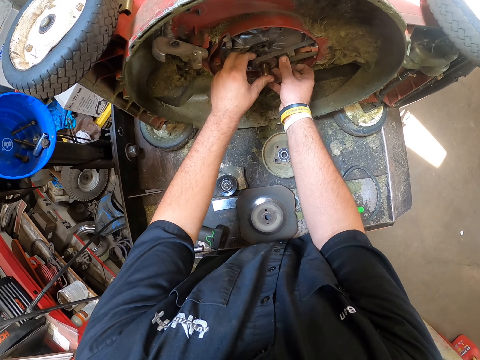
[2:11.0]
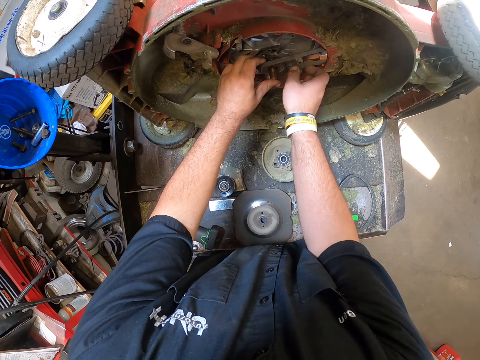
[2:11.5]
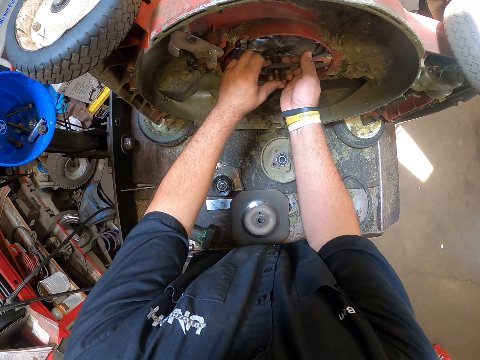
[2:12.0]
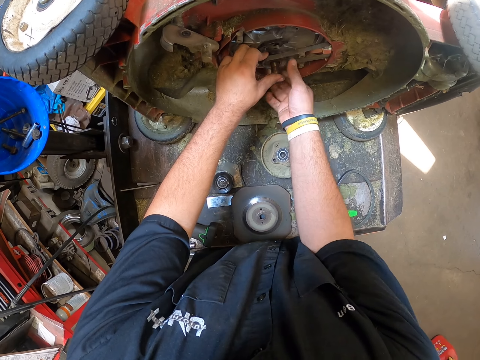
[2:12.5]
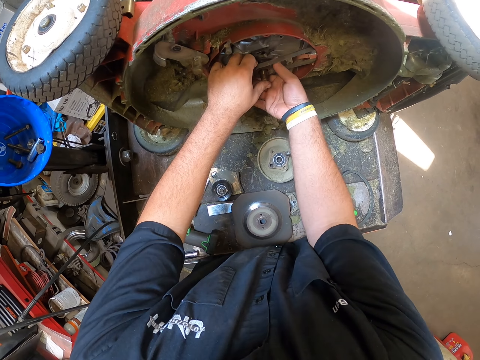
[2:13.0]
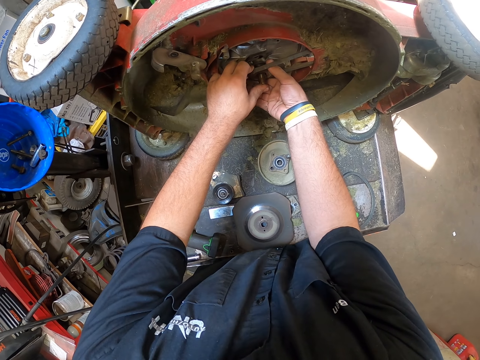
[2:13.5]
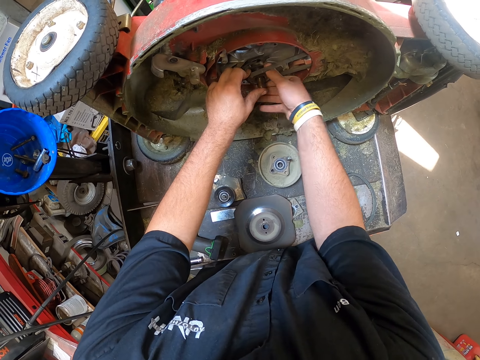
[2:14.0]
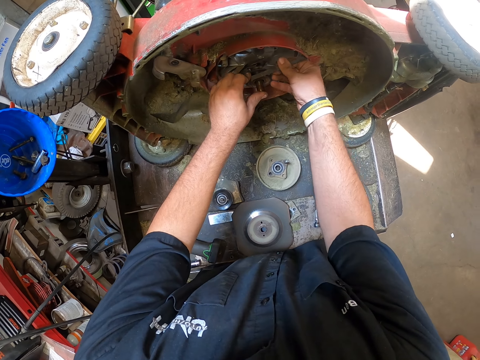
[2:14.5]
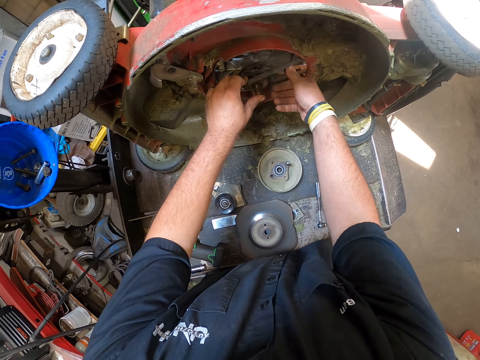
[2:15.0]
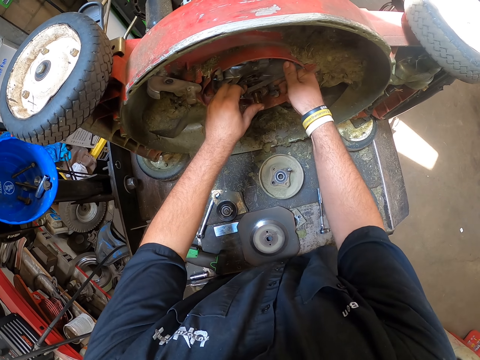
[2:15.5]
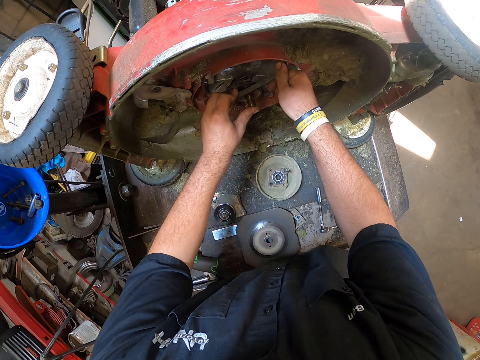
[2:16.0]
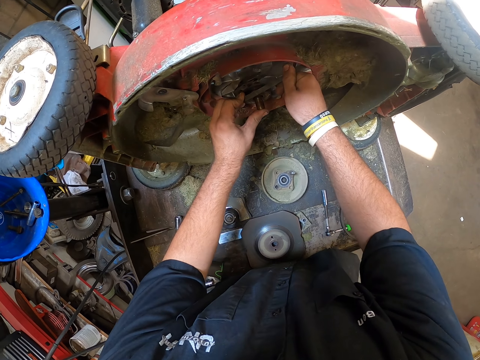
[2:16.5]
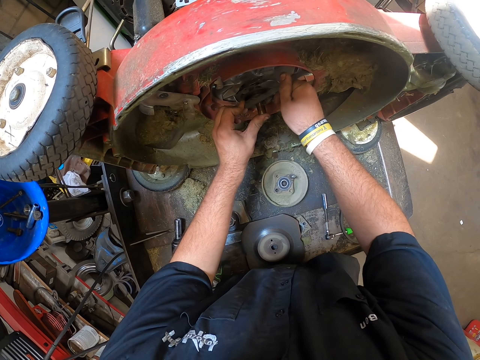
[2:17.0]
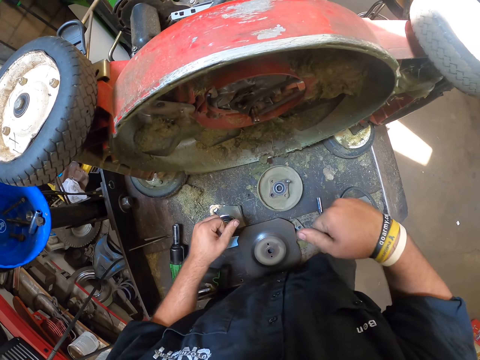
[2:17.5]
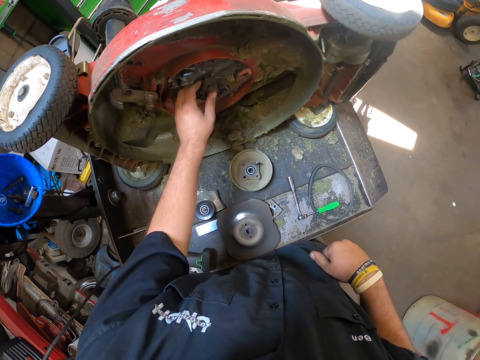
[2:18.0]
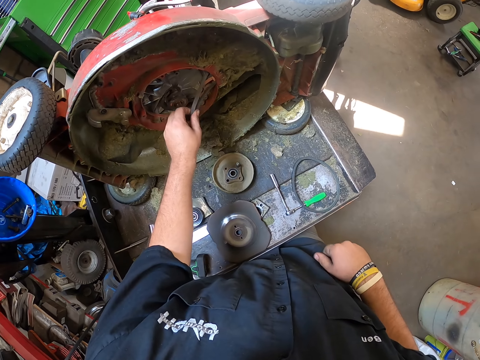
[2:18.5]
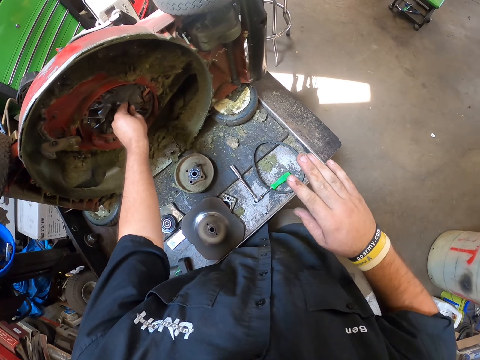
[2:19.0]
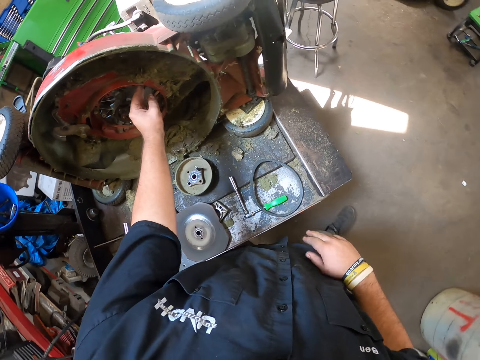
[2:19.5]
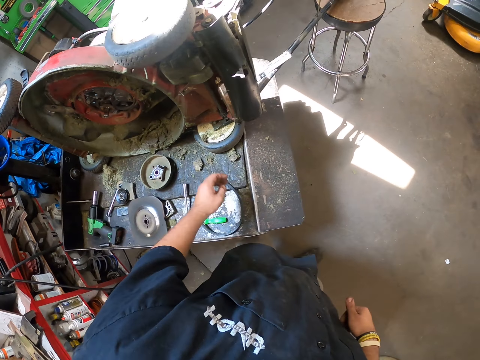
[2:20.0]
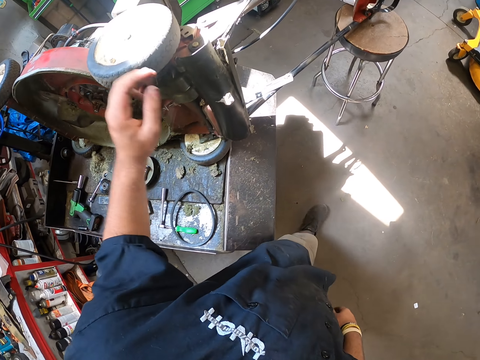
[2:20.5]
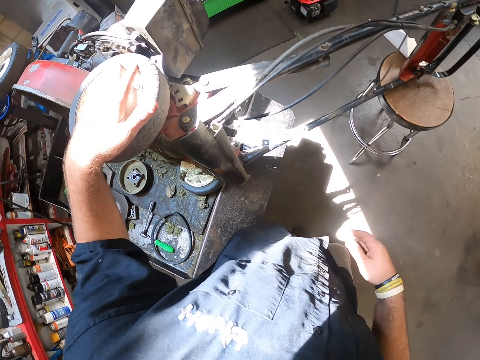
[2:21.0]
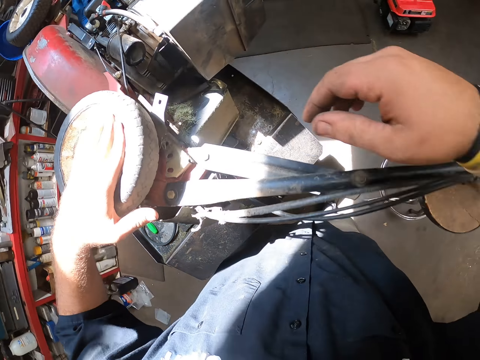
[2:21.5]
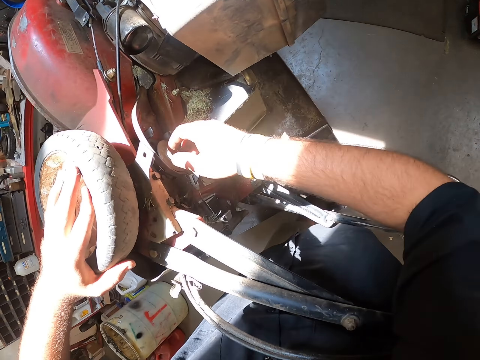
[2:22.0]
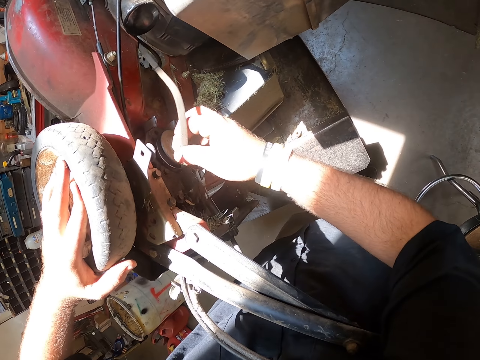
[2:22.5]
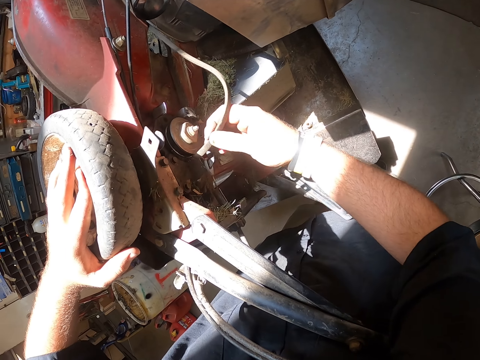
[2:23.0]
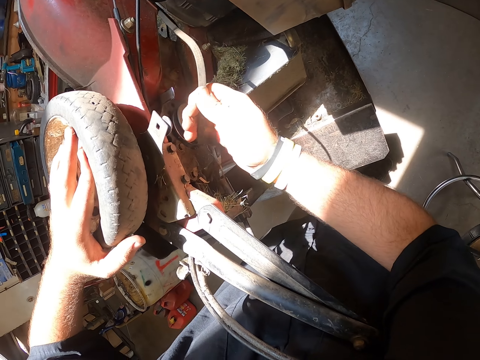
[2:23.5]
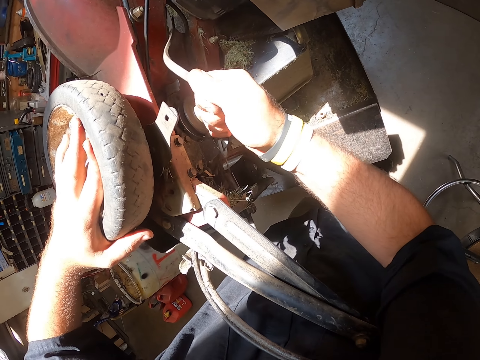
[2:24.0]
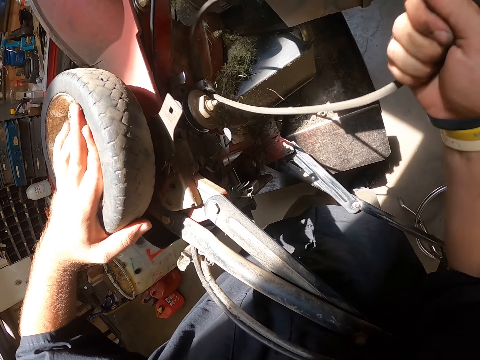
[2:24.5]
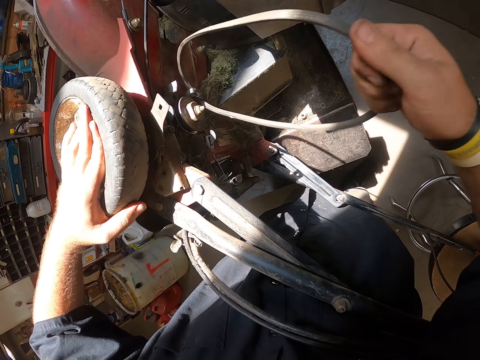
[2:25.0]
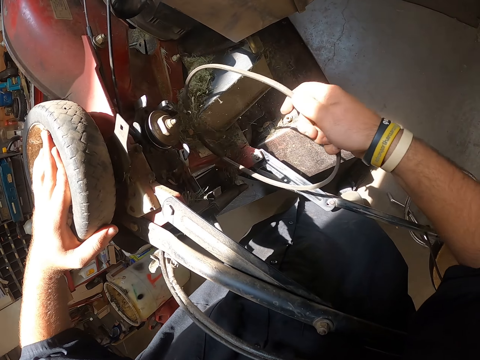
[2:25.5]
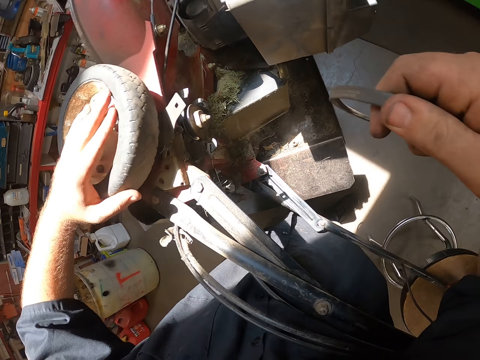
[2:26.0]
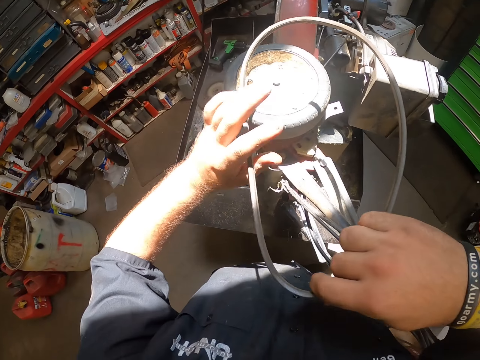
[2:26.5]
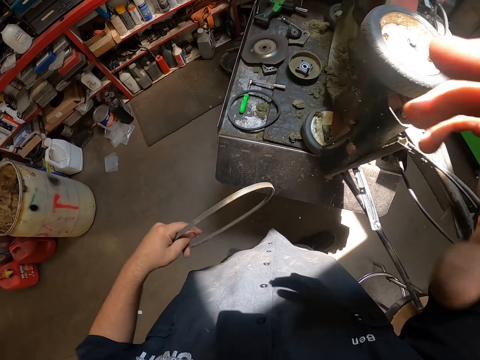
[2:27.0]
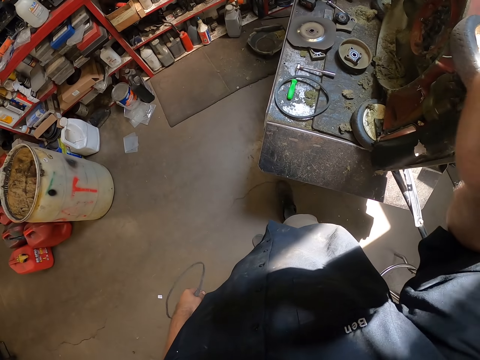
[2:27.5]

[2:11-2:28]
The camera wearer holds a bladder. He removes the elastic rubber. He puts his hands down. He raises a hand. He walks over to the lawn mower. He touches the bladder. He places a hand on the lawn mower tire. He holds the lawn mower. He pulls the elastic rubber. He holds the bladder. He removes the elastic rubber. He turns around. He places the bladder on the other hand. He picks out the bladder. He raises his right arm.
